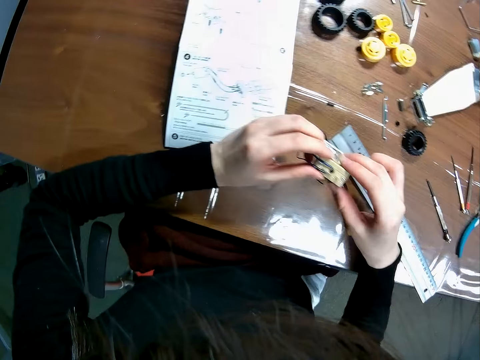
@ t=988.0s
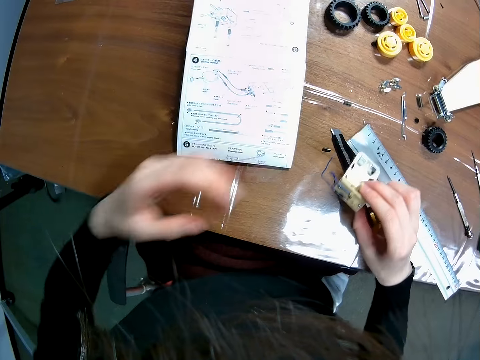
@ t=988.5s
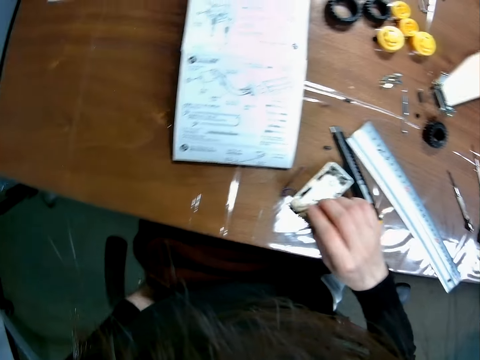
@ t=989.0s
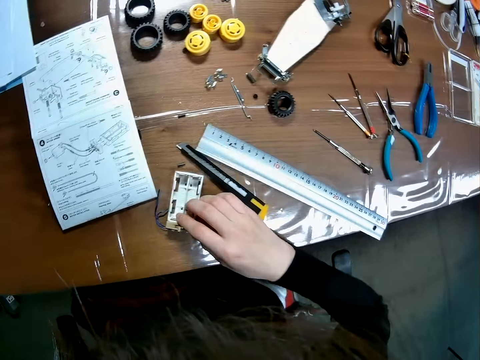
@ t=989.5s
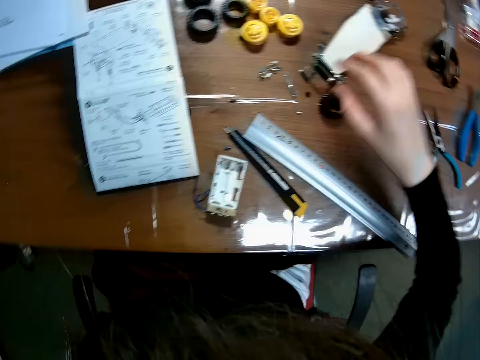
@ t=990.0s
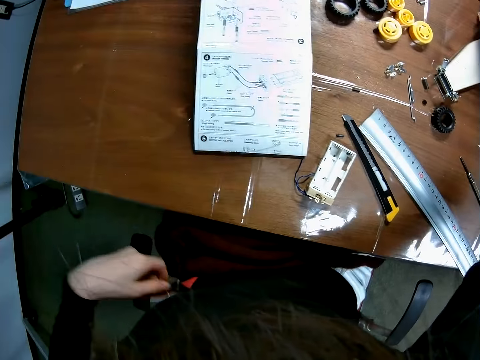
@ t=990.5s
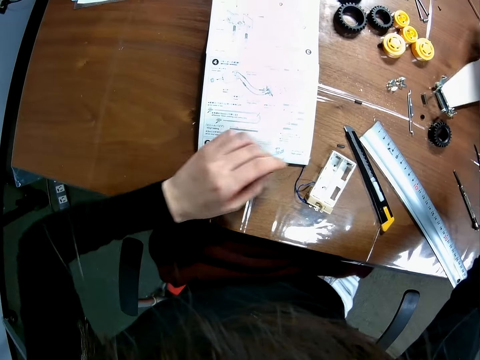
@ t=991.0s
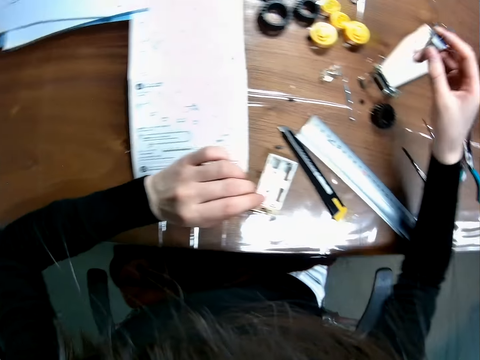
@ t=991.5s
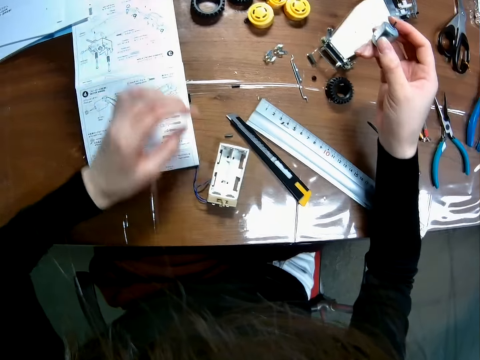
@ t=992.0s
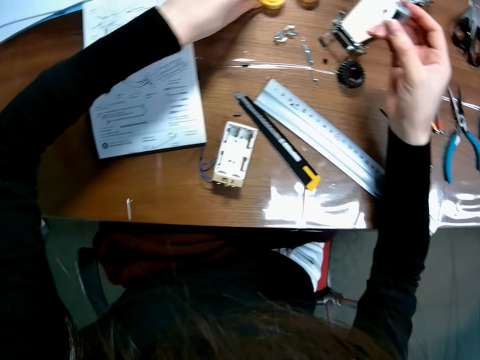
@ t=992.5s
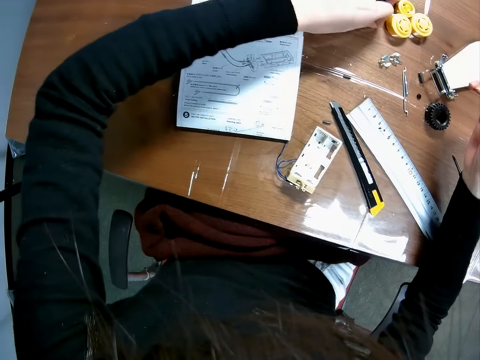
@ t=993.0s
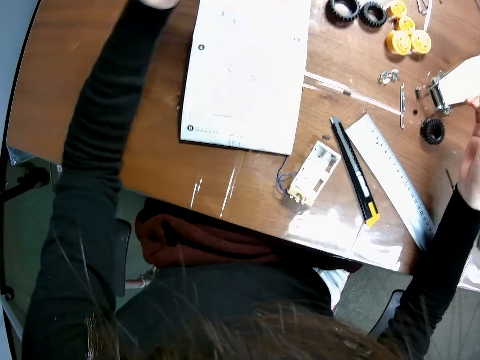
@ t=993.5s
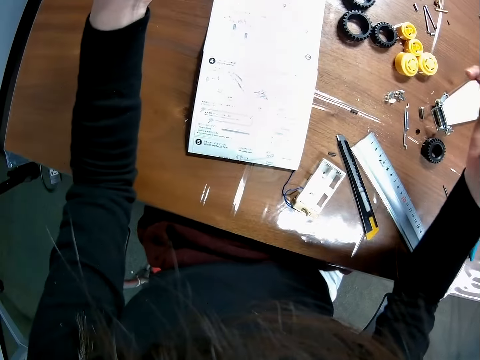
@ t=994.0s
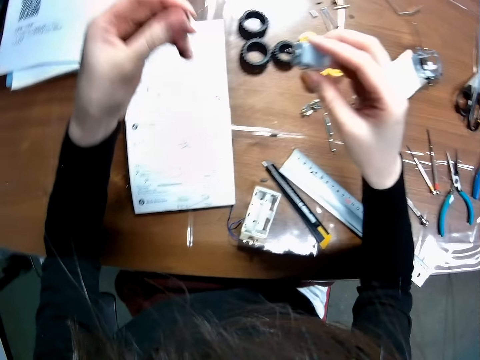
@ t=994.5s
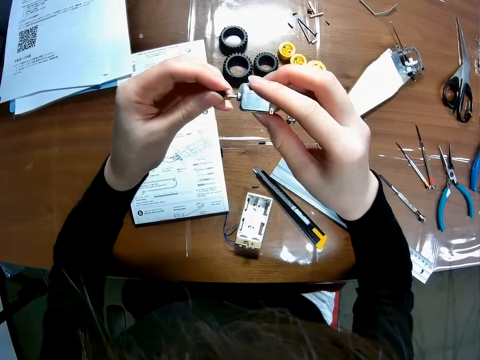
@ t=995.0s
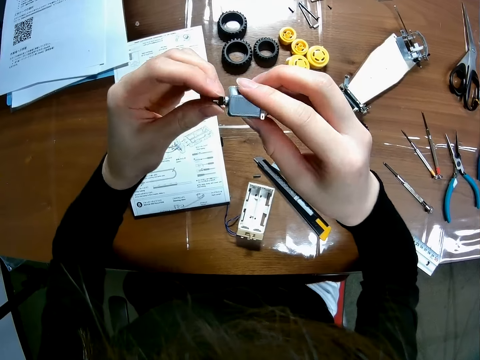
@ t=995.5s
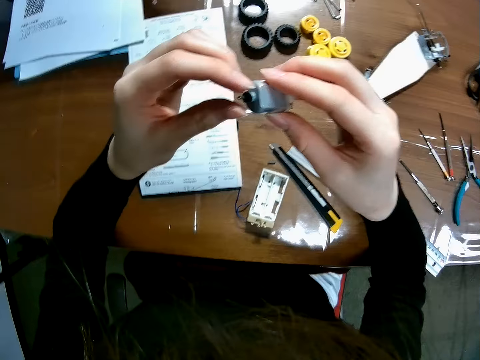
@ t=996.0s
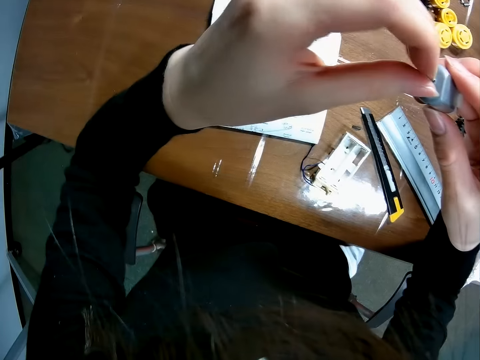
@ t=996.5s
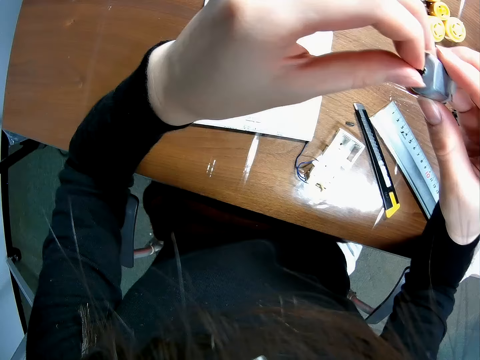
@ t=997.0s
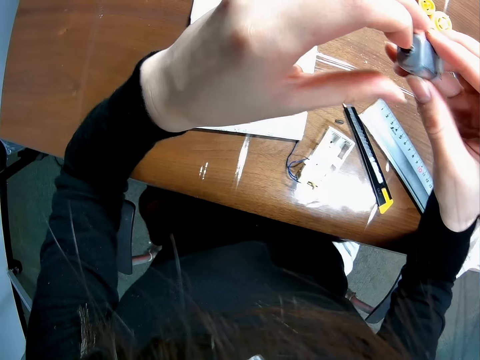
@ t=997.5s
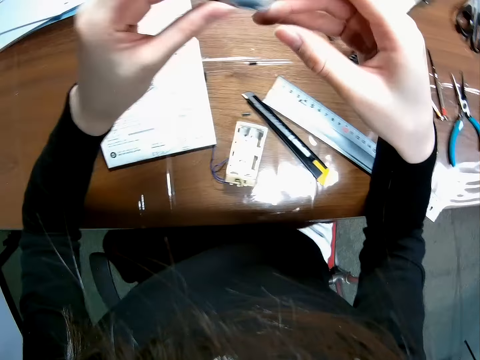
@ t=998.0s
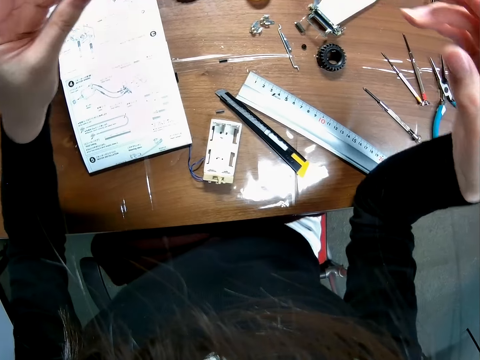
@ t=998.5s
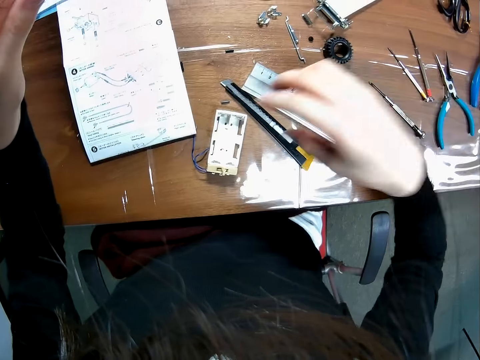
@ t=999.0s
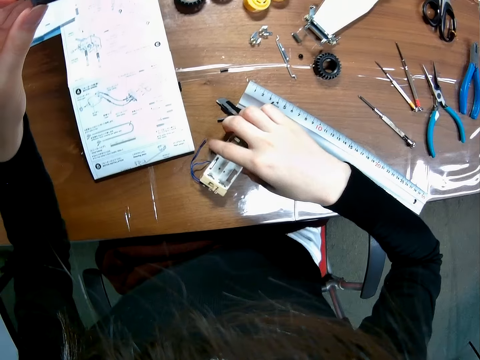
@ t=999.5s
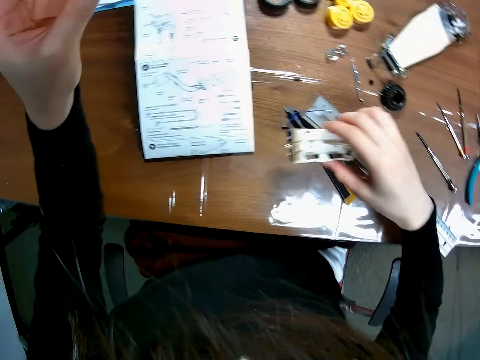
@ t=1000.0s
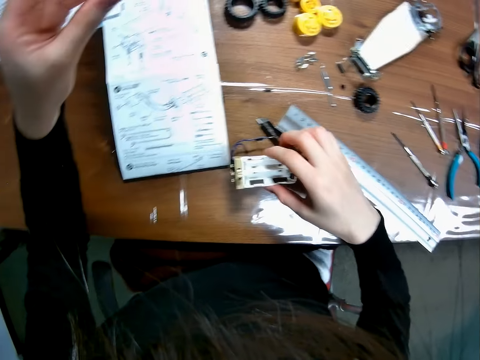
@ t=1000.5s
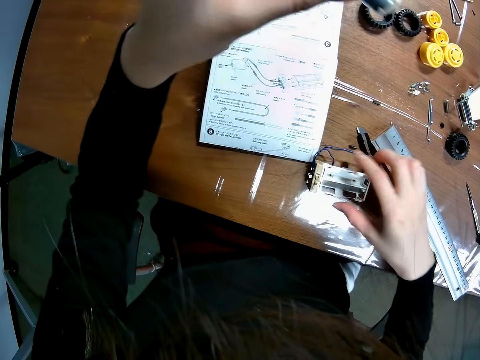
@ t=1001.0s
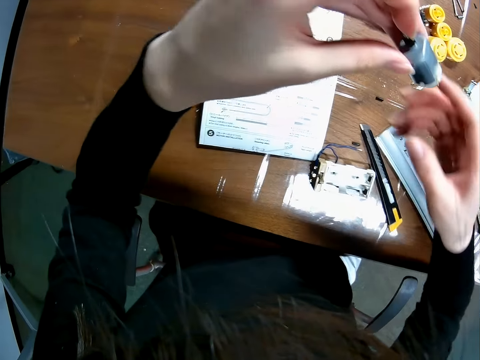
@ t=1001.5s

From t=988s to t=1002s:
The camera wearer looks at something. They drop the plastic cover on the table. They pick up a rotor from the table. They pick up a round small metal from the table. They attach the round small metal to the rotor. They adjust the plastic cover on the table. They take something placed on the table.

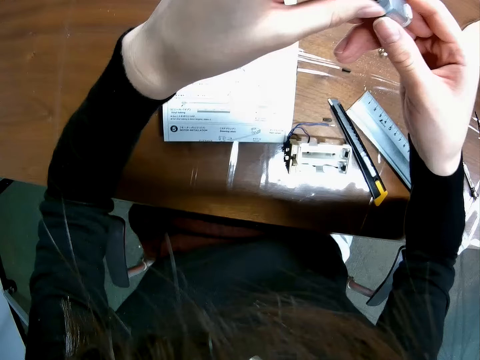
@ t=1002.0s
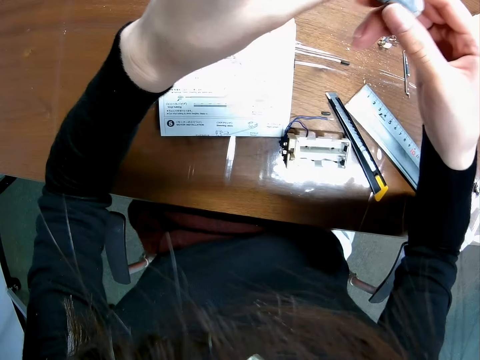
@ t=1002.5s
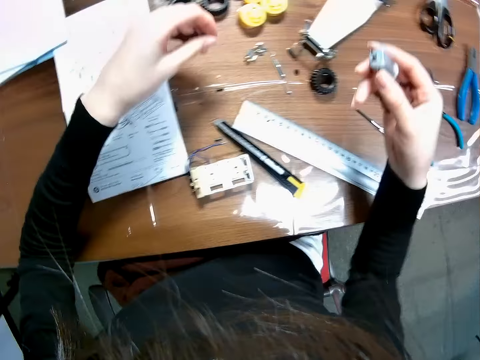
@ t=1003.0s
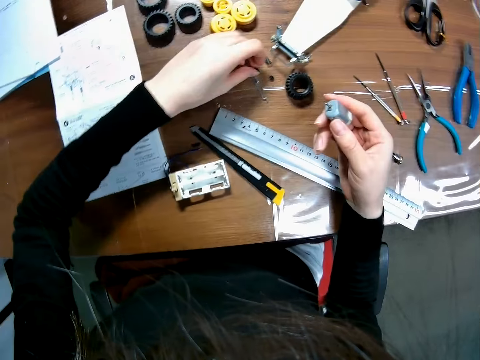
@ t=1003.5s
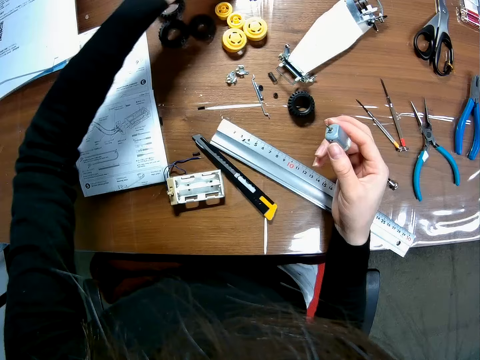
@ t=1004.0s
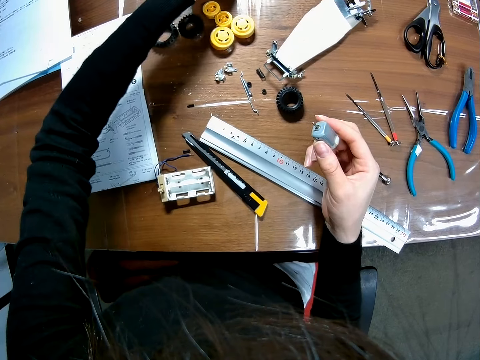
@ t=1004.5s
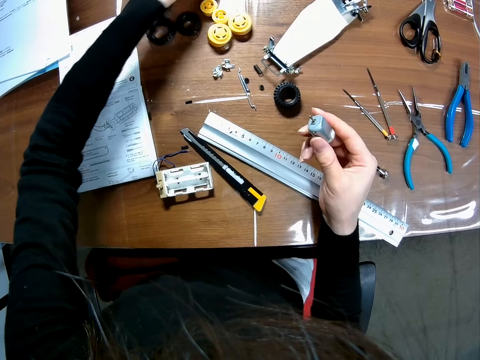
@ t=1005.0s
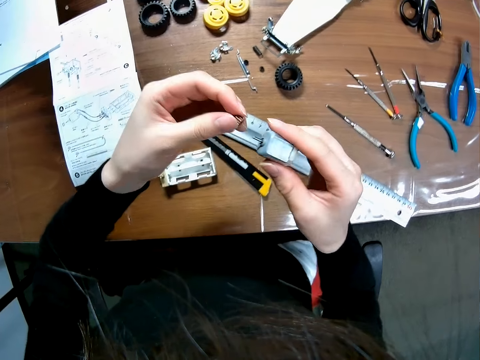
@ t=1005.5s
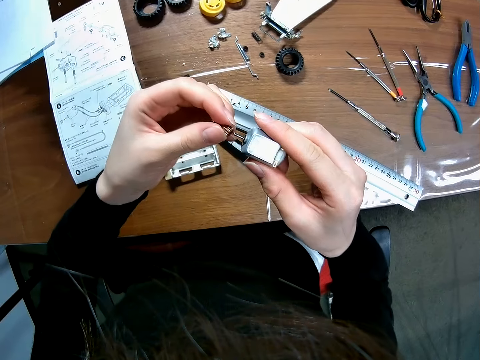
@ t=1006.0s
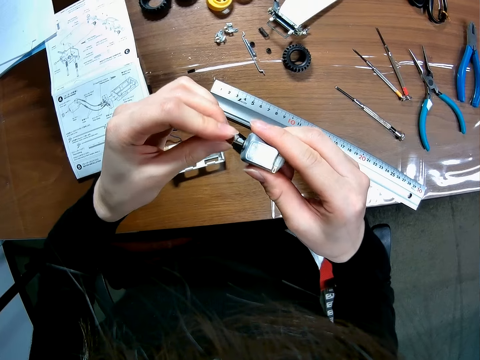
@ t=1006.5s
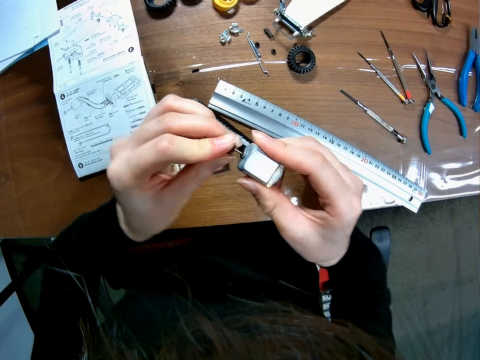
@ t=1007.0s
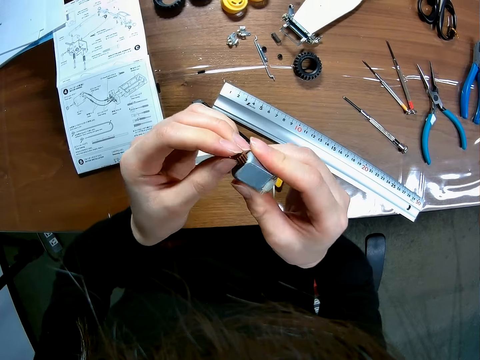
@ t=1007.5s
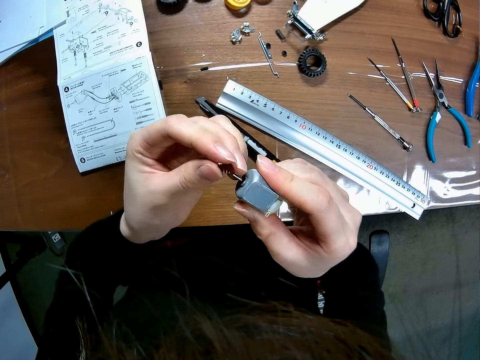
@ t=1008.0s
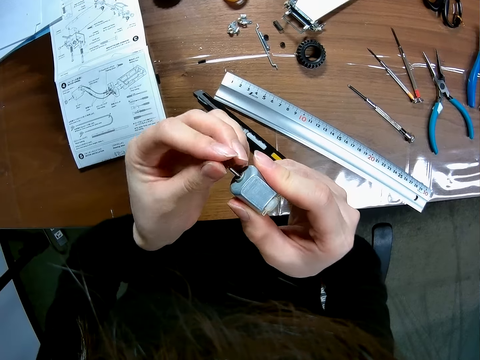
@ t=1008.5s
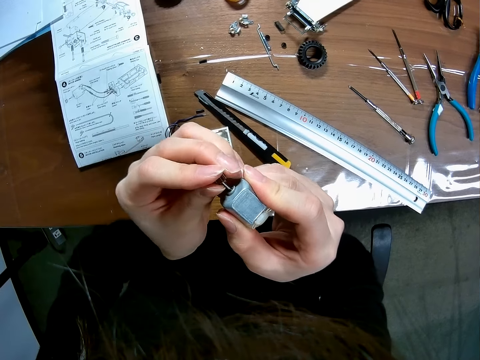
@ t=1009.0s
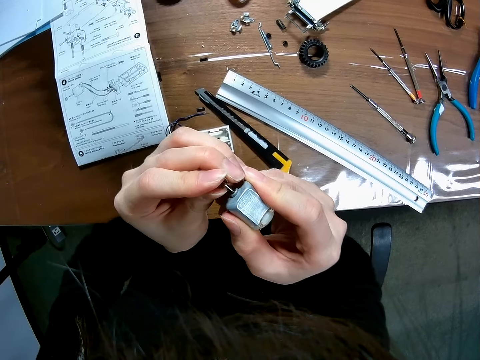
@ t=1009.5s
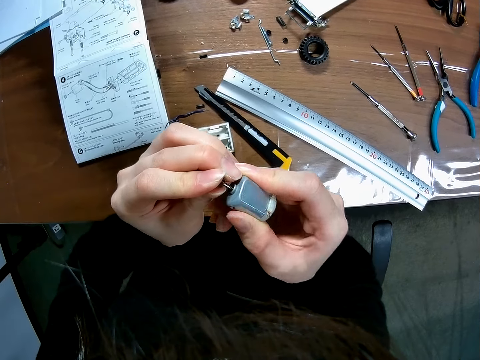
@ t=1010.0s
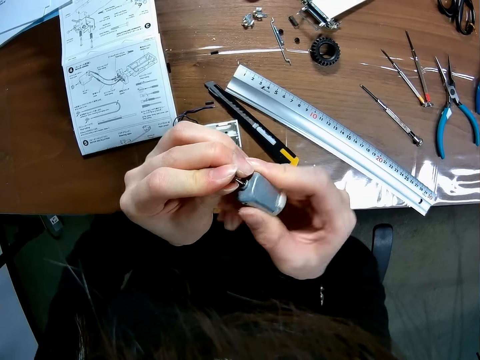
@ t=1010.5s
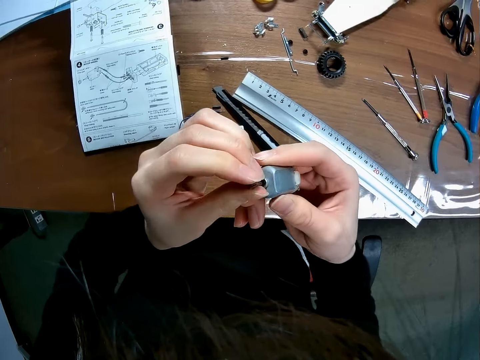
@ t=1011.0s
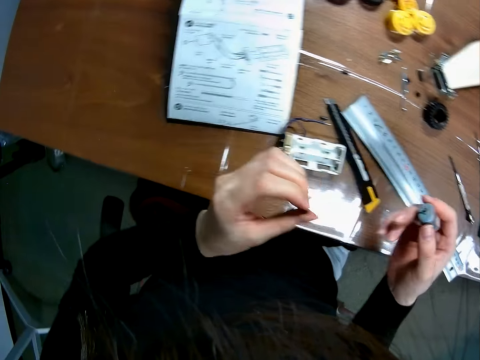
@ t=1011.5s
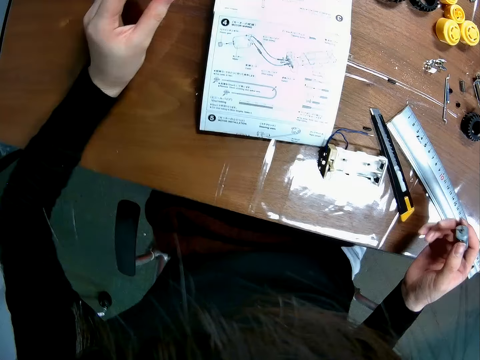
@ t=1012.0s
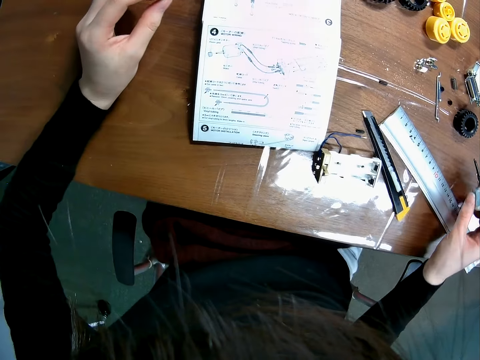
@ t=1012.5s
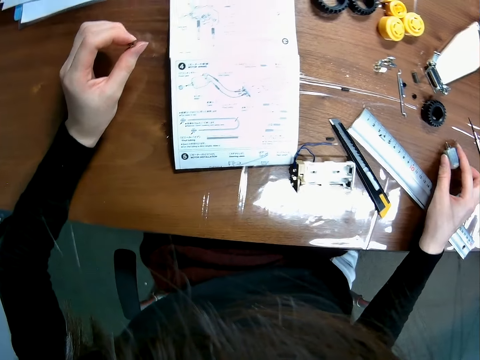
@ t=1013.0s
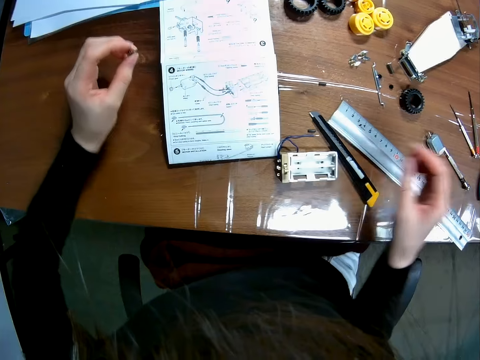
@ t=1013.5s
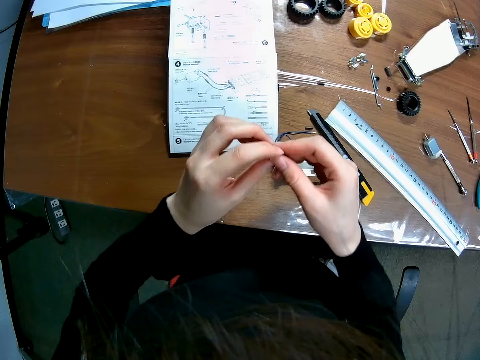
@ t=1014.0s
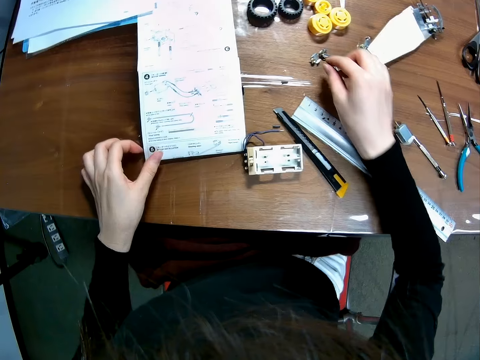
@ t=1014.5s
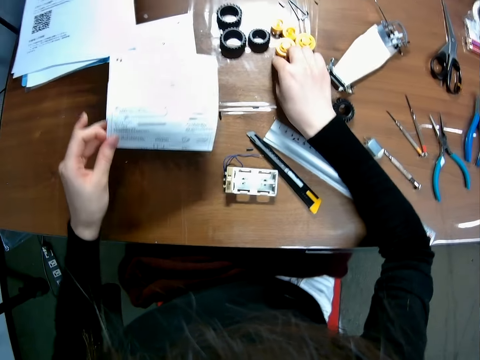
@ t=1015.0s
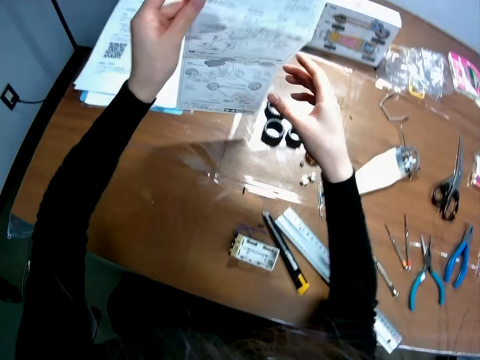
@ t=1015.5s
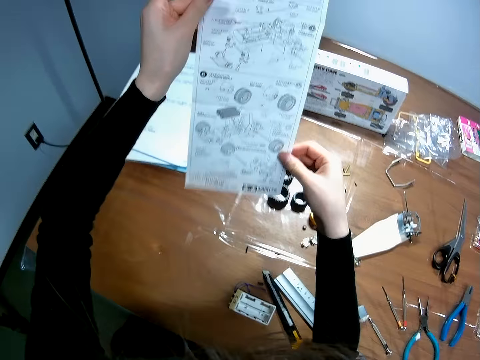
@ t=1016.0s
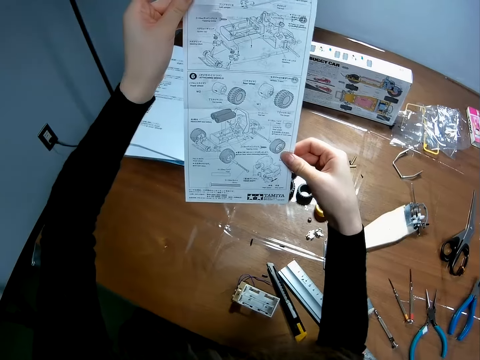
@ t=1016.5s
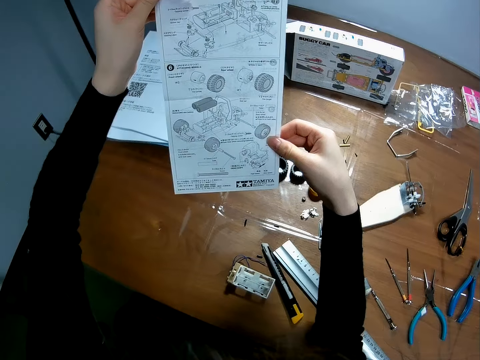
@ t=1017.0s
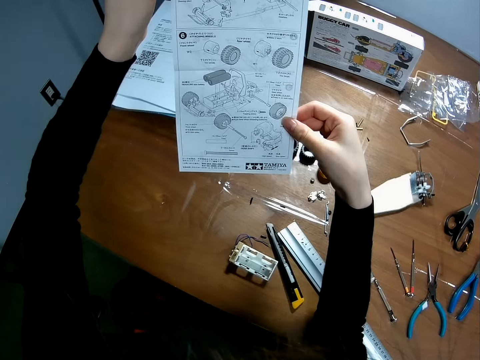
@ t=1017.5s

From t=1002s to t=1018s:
The camera wearer holds something. They pick up a round small metal from the table. They attach the round small metal to the rotor. They drop the rotor on the table. They drop the round metal on the table. They pick up the piece of paper from the table. They read the sketch.
